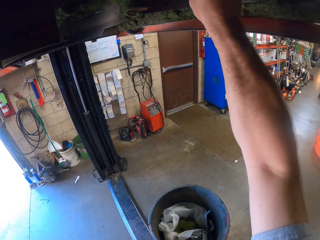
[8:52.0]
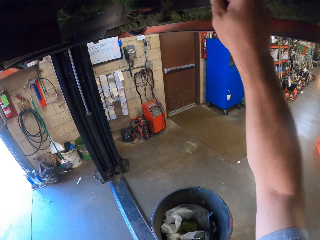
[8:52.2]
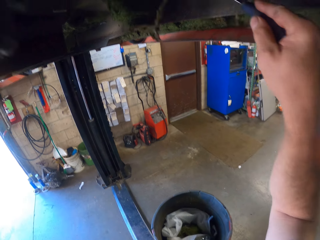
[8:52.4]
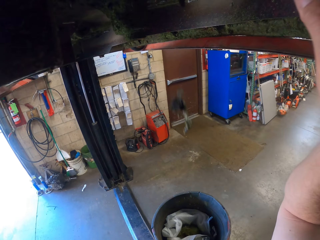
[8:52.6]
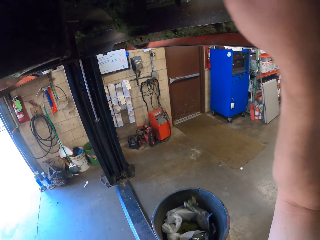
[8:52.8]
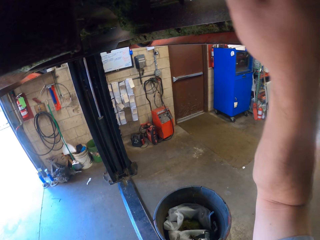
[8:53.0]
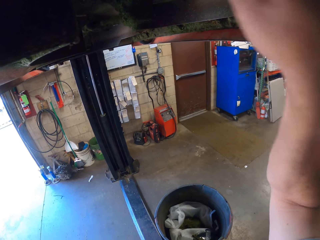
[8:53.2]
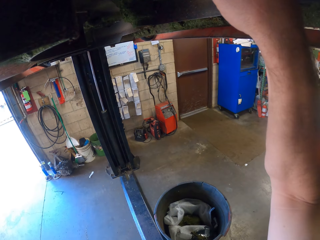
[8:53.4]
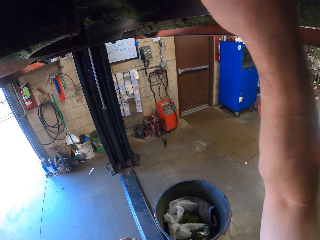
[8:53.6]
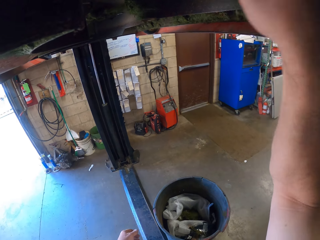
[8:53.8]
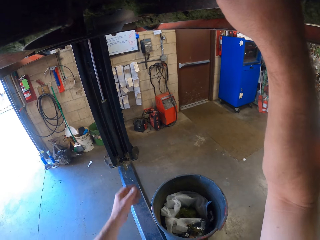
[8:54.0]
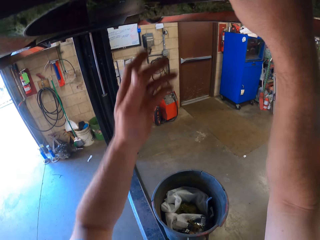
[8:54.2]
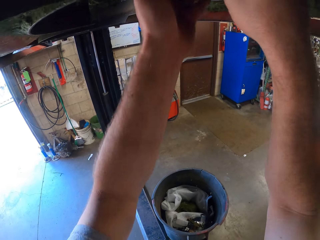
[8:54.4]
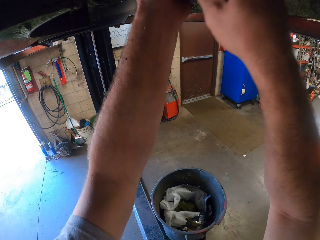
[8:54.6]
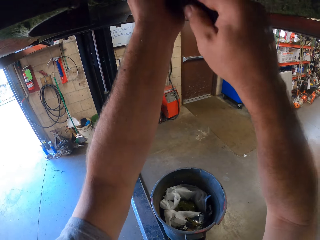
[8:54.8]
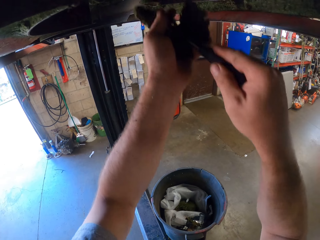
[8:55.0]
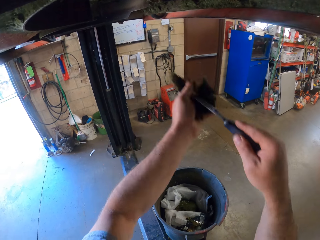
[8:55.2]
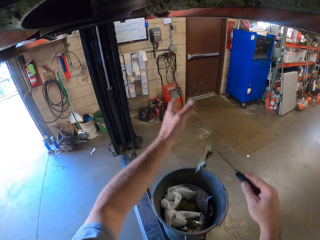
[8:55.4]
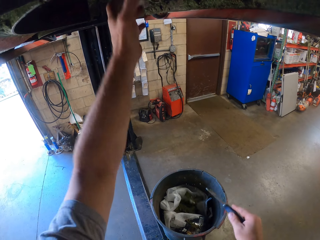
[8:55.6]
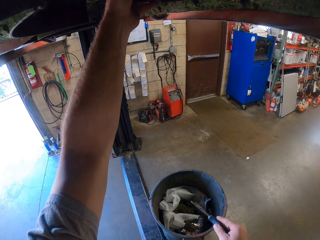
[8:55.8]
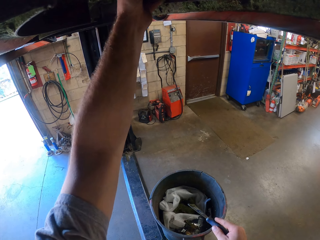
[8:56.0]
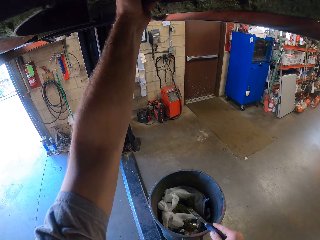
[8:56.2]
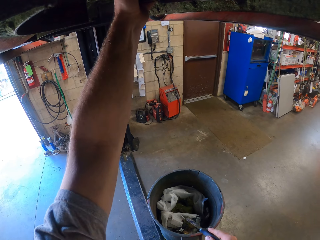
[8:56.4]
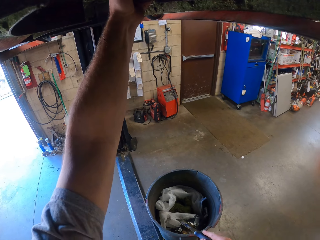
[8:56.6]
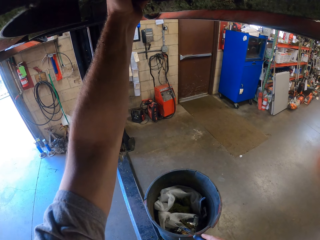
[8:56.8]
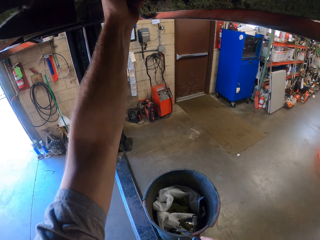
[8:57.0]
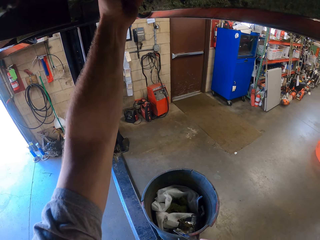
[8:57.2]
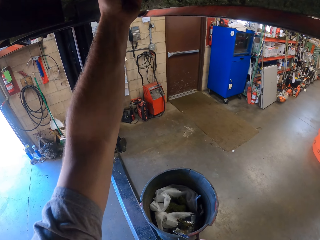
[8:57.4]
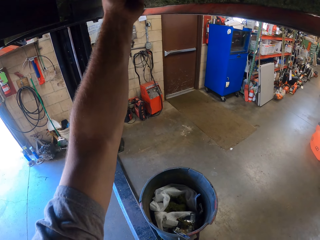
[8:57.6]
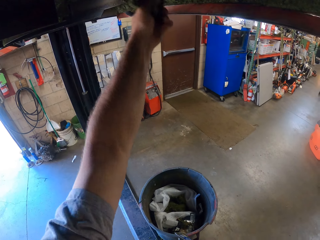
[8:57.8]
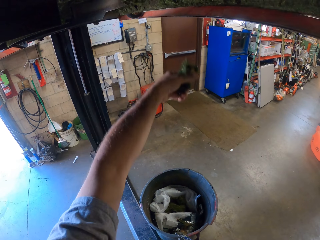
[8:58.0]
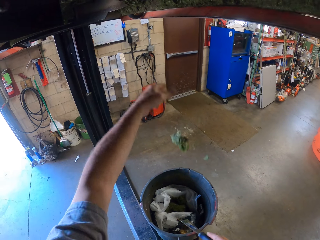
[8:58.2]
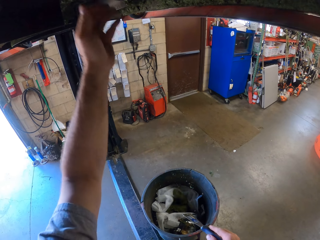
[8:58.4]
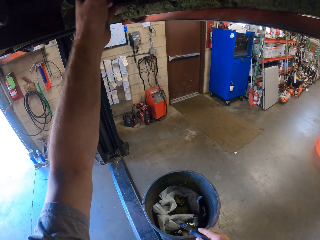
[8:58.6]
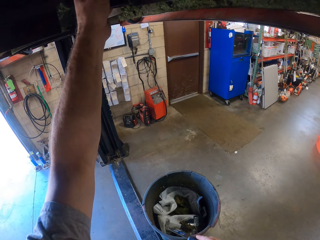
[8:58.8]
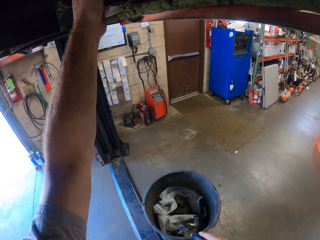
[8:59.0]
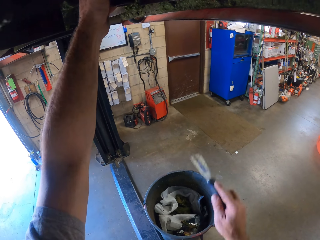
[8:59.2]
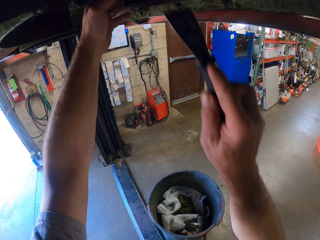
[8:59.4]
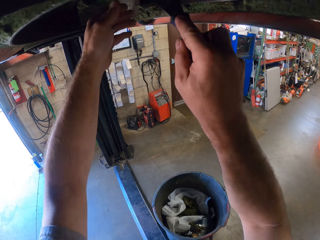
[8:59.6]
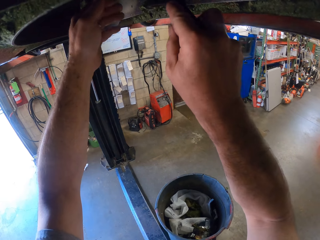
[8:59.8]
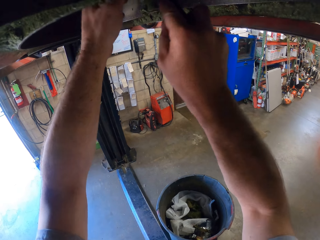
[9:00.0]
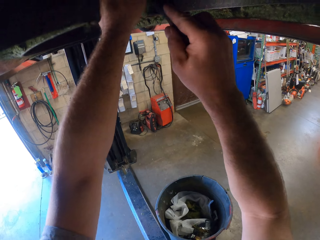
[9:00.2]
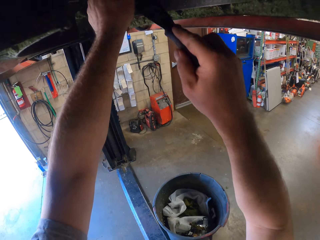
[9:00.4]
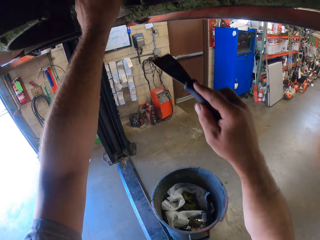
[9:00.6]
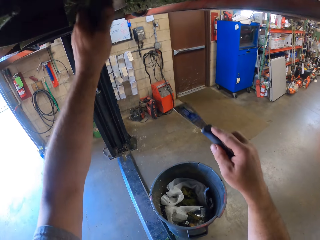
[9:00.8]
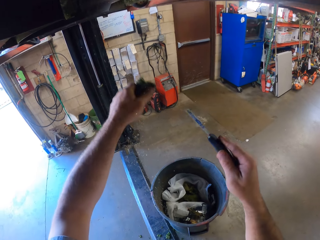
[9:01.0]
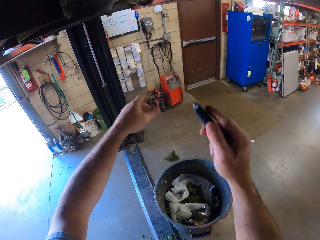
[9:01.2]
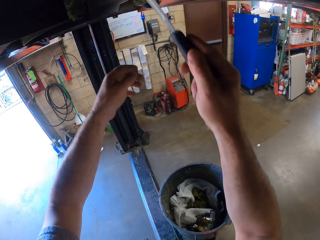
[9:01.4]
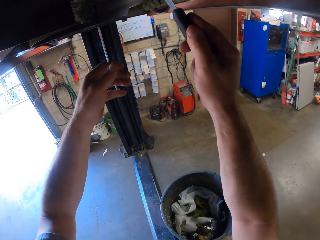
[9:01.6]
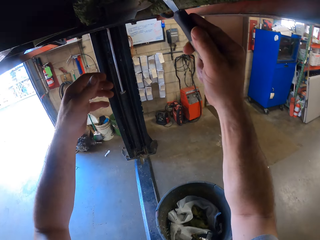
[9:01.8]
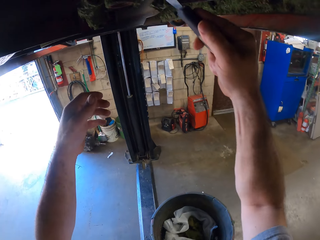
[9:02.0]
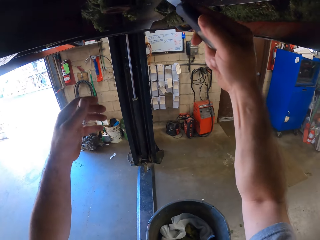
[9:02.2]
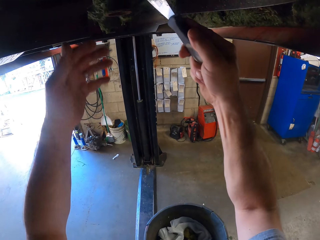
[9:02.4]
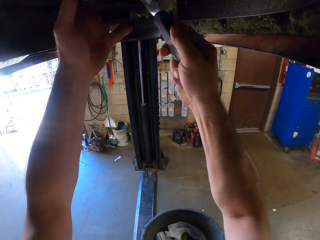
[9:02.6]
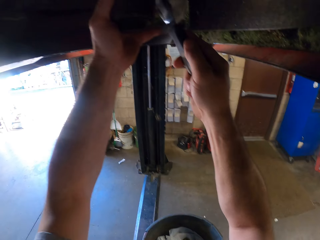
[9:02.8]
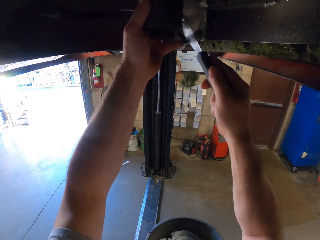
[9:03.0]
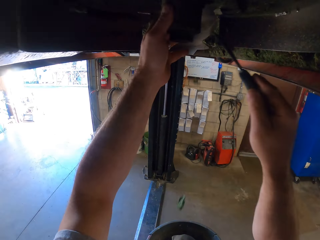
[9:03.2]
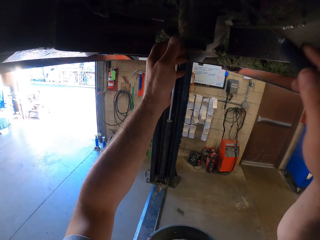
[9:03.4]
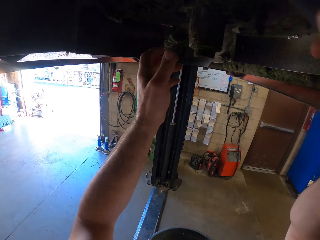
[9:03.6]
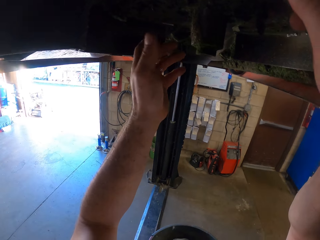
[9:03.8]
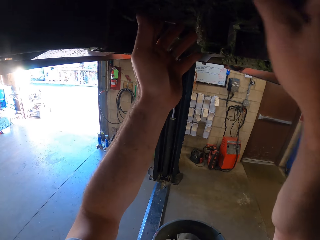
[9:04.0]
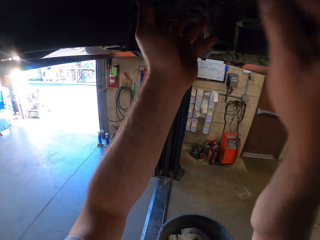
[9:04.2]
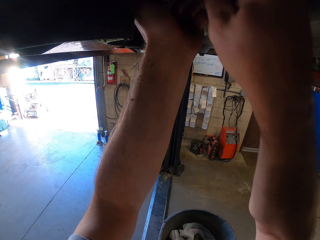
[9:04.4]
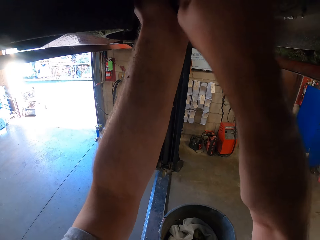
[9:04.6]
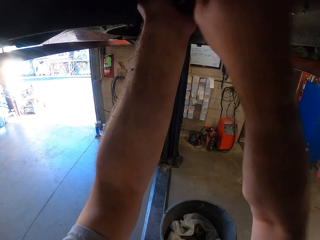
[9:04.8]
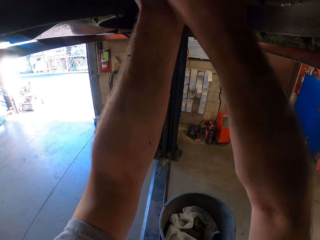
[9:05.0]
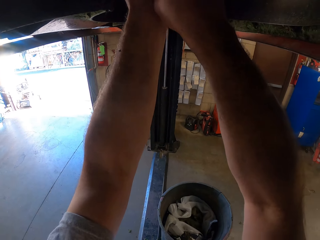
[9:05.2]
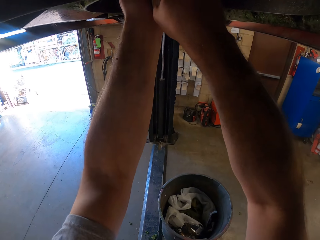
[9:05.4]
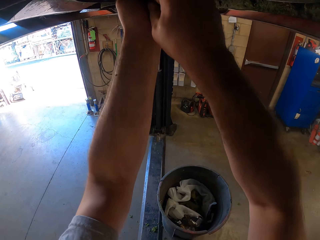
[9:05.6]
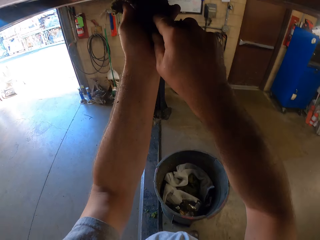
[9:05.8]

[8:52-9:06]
The camera wearer lifts his left hand. He holds the moss or dirt in his left hand. He packs the dirt under the lawn mower with his left hand. He drops the moss in the trash bin. He lowers his right hand down and lifts his left hand. He removes the moss with his left hand. He packs the dirt under the lawn mower with his left hand. He drops the moss in the trash bin. He lifts his left hand. He removes the moss with his left hand. He raises his right hand. He chisels the dirt under the lawn mower into the trash bin with the scraper. He picks the moss in his left hand. He lowers the right hand. He drops the moss in the trash bin. He raises his right hand. He scrapes off the moss with the scraper and lifts his left hand. He holds the moss in his left hand. He scrapes off the moss with the scraper.

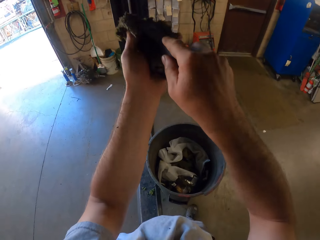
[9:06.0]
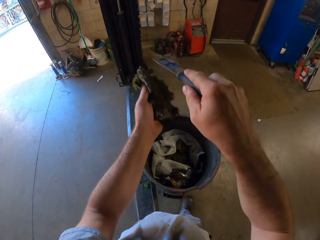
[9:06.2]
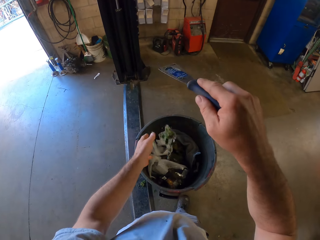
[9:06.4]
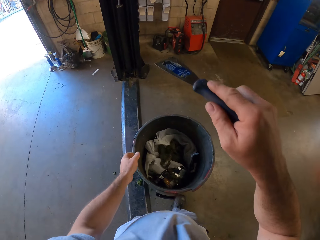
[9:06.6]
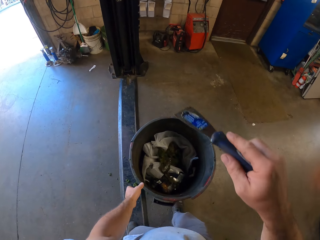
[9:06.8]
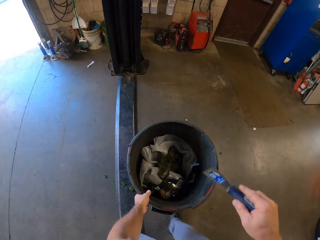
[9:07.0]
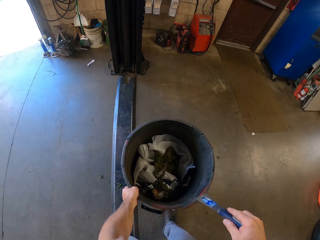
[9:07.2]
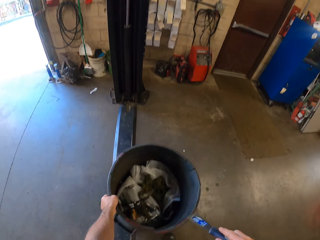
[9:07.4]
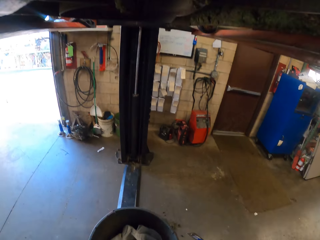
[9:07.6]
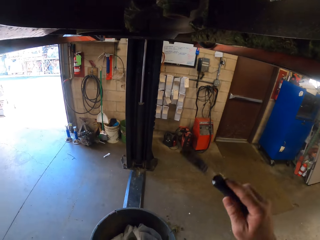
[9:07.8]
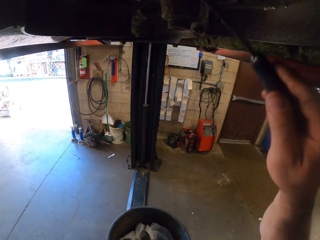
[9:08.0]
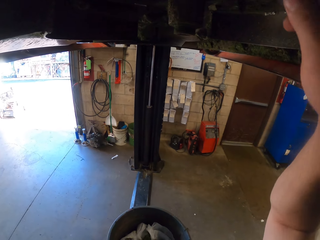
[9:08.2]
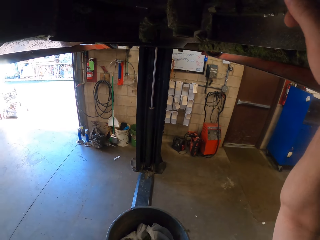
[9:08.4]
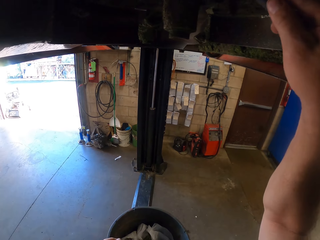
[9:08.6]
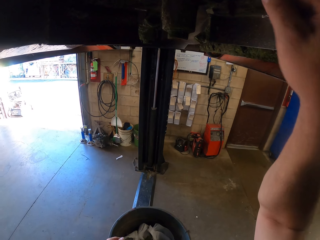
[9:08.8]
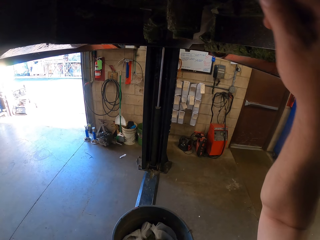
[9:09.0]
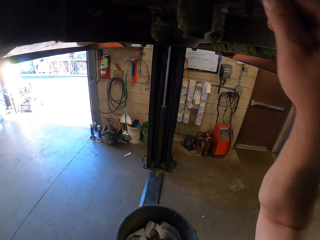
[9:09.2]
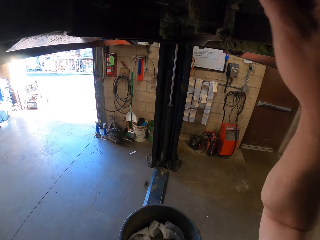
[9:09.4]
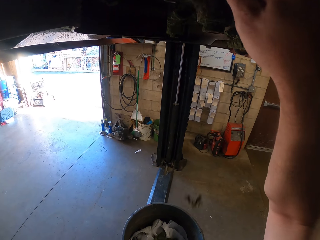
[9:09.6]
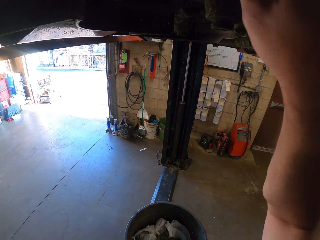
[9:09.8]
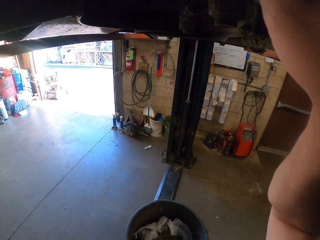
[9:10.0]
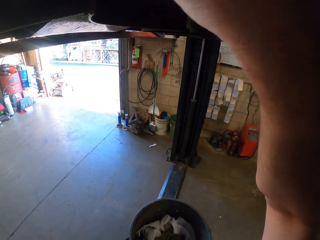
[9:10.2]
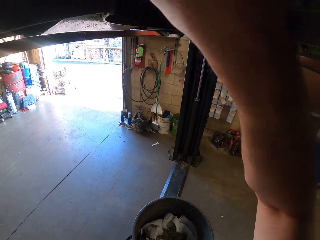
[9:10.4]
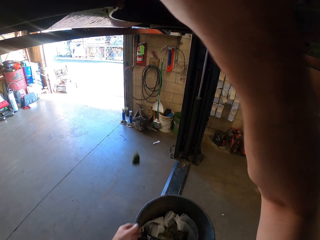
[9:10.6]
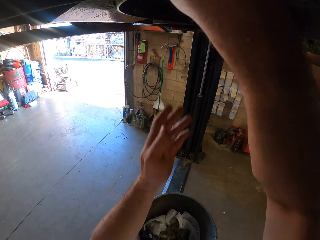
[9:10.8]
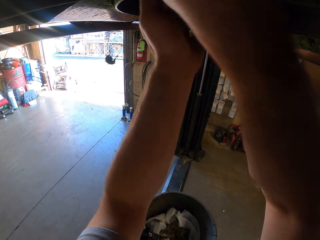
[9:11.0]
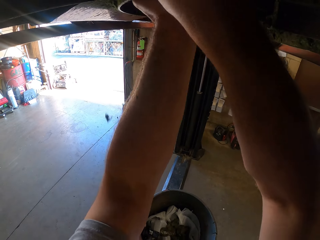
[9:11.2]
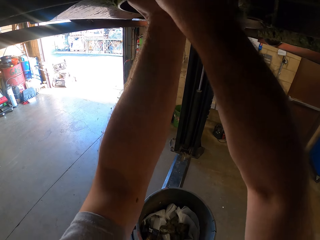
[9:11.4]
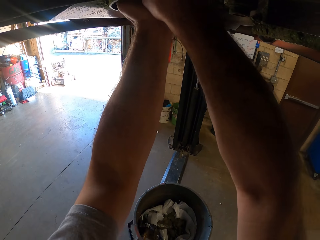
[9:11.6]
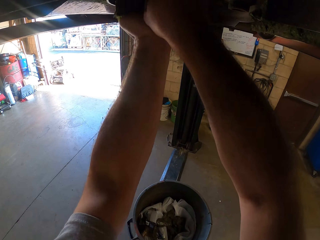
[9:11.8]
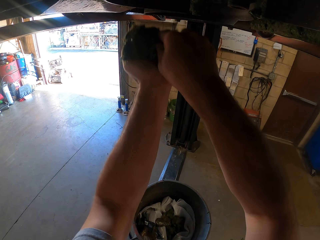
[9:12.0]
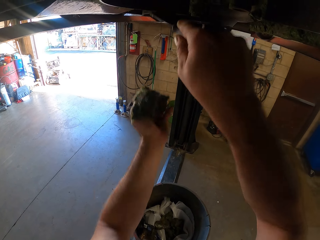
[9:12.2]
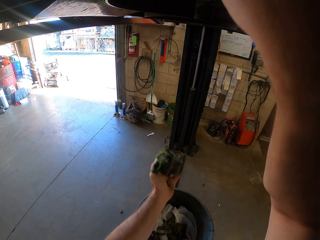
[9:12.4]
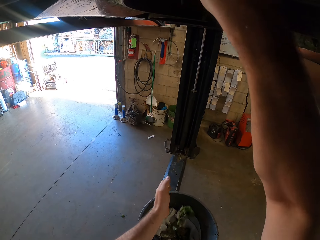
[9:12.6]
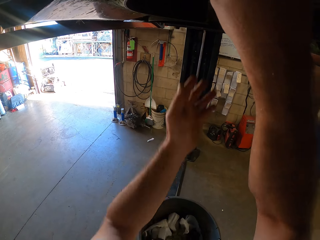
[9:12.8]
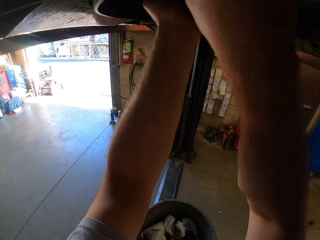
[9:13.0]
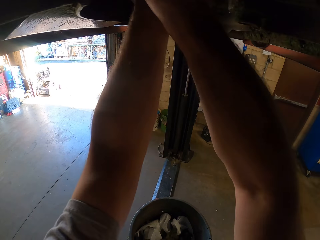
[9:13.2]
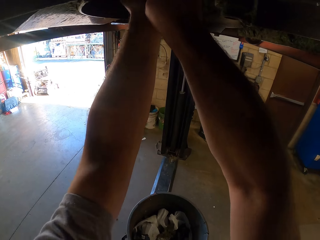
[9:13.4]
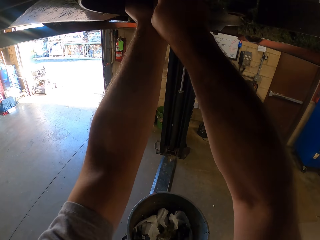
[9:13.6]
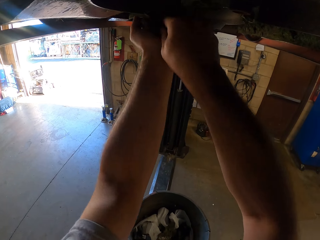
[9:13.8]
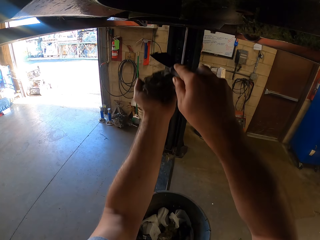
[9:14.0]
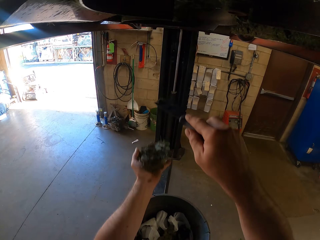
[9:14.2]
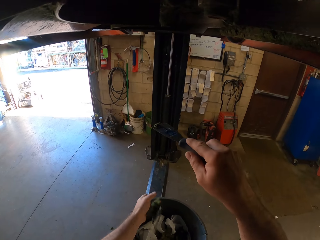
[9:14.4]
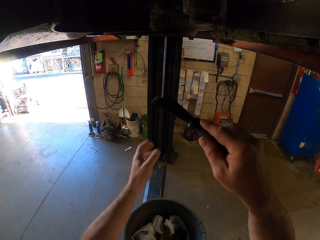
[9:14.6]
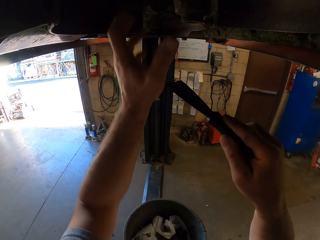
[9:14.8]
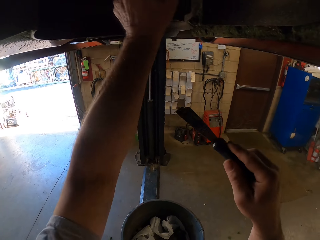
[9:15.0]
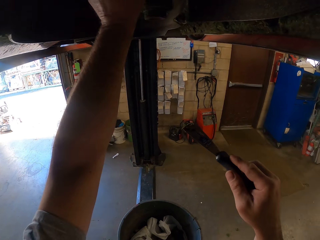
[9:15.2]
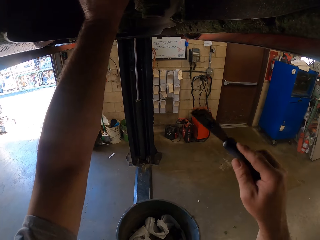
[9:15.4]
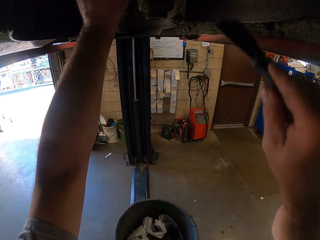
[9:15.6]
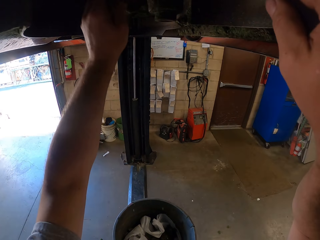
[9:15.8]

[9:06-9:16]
The camera wearer holds the moss or dirt in his left hand and the scraper. He drops the moss in the trash bin. He moves the trash bin on the floor. He raises his right hand. He chisels the dirt under the lawn mower into the trash bin with the scraper. He lifts his left hand. He holds the moss in his left hand. He packs the dirt under the lawn mower with his left hand. He drops the moss in the trash bin. He lifts his left hand. He holds the moss in his left hand. He packs the dirt under the lawn mower with his left hand. He drops the moss in the trash bin. He lifts his left hand. He packs the dirt under the lawn mower with his left hand. He removes the ceiling with the wall scraper.
